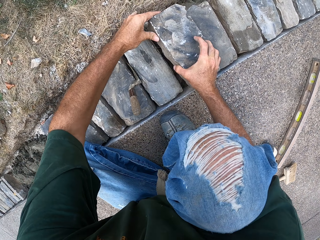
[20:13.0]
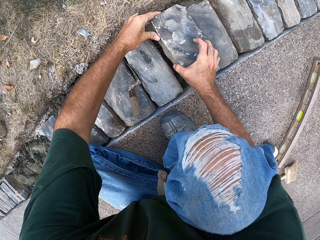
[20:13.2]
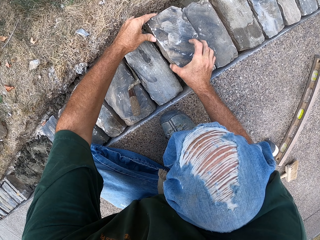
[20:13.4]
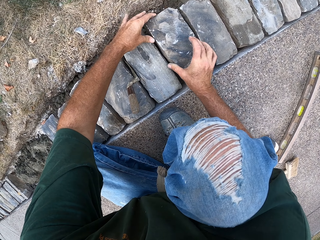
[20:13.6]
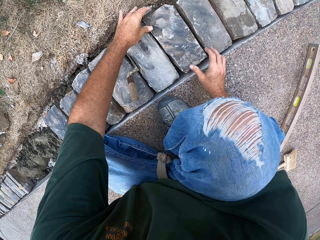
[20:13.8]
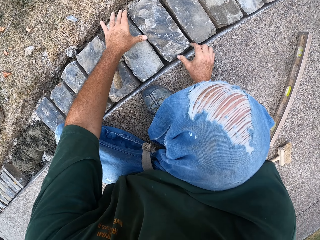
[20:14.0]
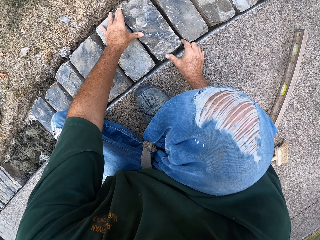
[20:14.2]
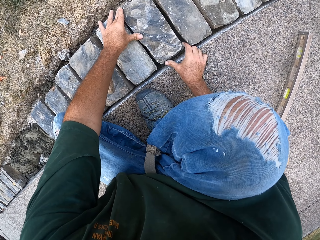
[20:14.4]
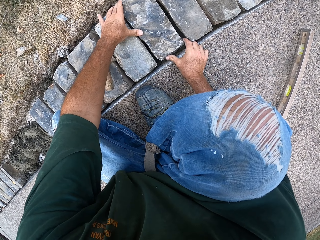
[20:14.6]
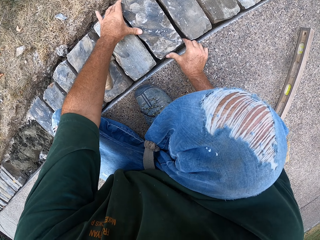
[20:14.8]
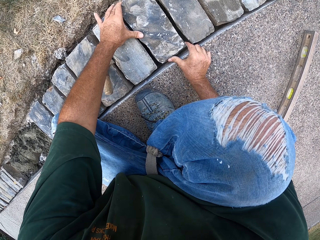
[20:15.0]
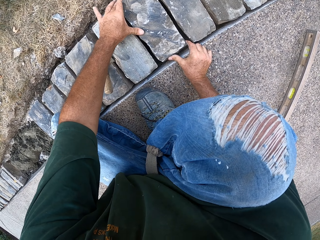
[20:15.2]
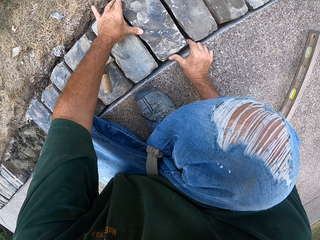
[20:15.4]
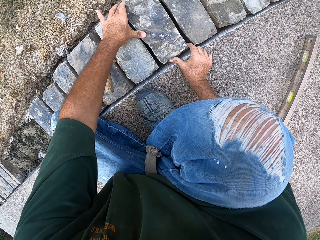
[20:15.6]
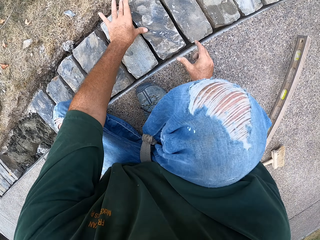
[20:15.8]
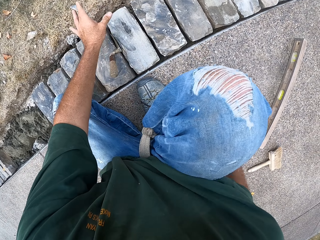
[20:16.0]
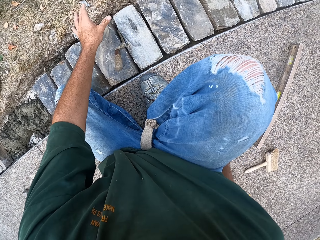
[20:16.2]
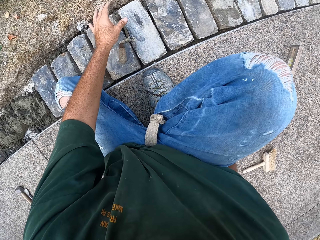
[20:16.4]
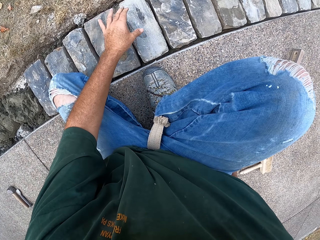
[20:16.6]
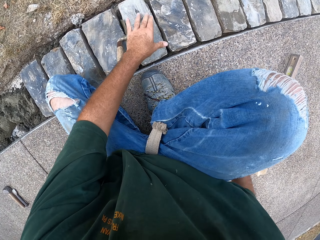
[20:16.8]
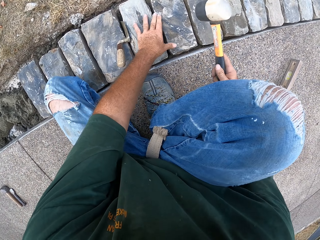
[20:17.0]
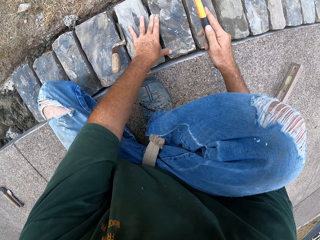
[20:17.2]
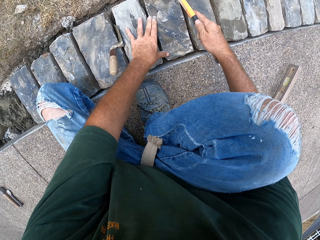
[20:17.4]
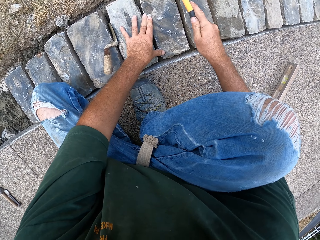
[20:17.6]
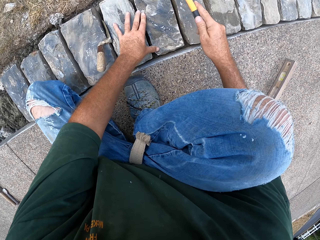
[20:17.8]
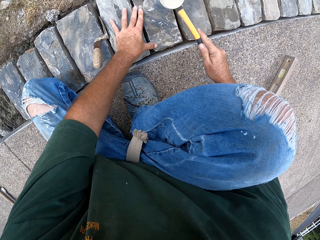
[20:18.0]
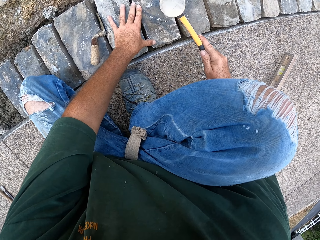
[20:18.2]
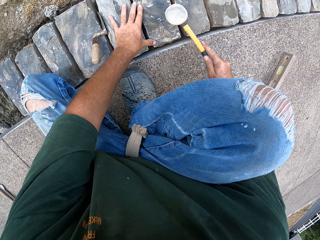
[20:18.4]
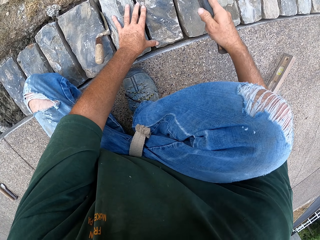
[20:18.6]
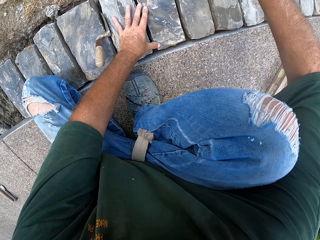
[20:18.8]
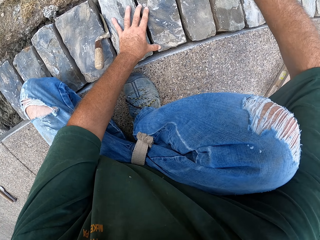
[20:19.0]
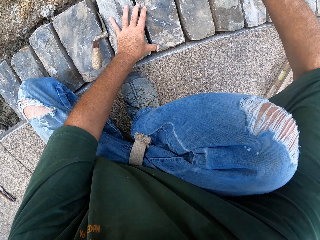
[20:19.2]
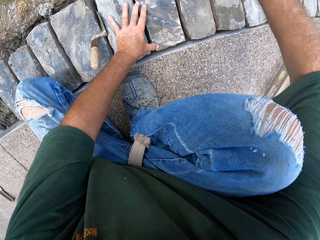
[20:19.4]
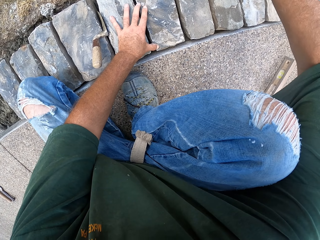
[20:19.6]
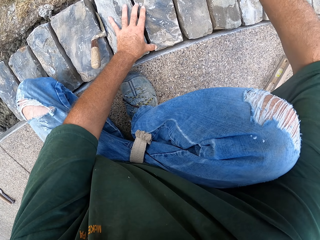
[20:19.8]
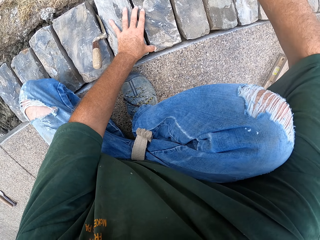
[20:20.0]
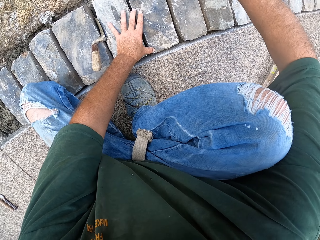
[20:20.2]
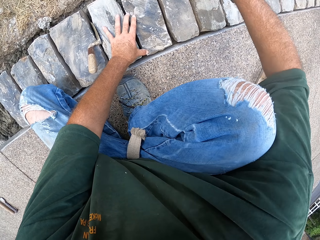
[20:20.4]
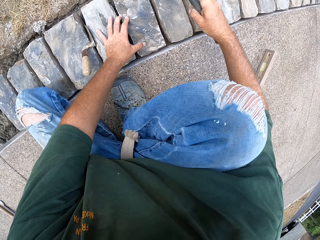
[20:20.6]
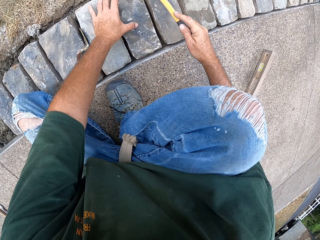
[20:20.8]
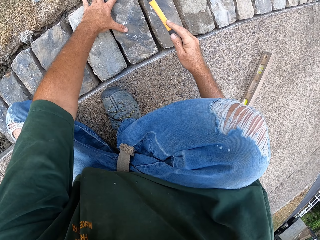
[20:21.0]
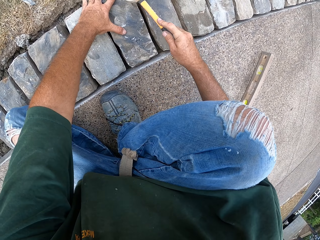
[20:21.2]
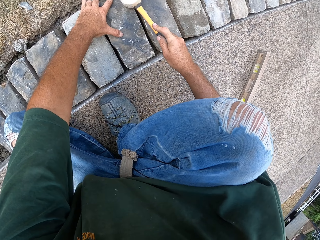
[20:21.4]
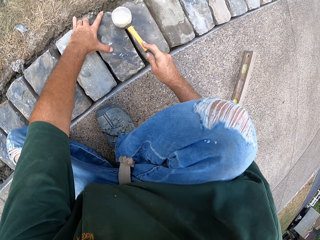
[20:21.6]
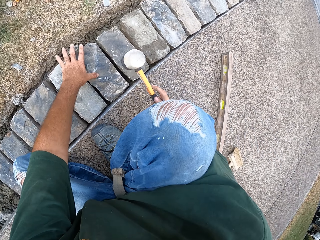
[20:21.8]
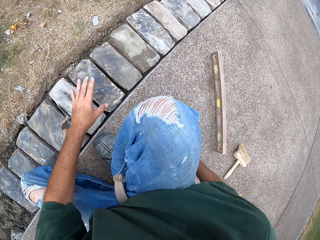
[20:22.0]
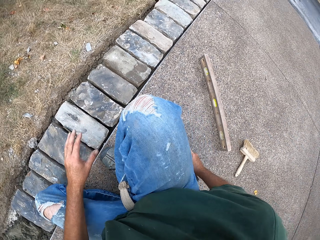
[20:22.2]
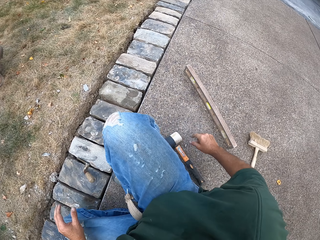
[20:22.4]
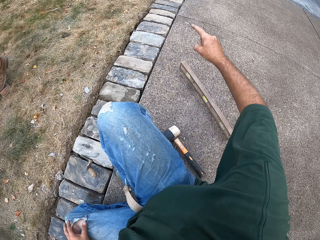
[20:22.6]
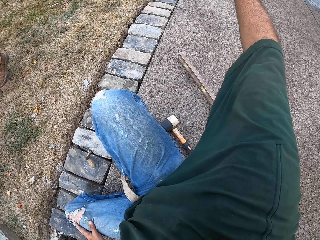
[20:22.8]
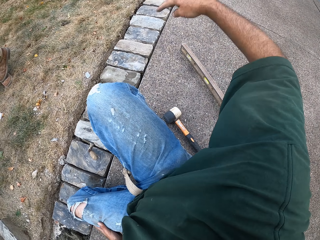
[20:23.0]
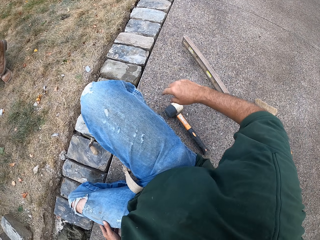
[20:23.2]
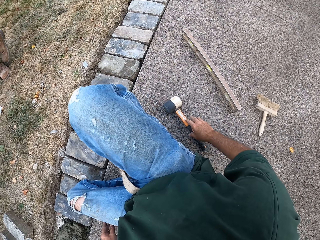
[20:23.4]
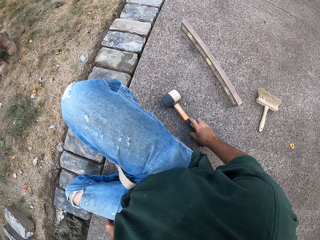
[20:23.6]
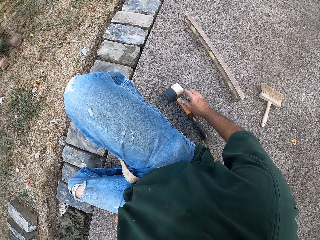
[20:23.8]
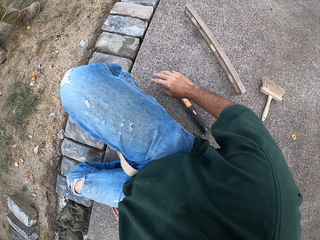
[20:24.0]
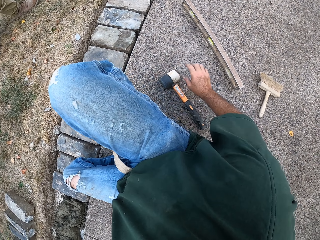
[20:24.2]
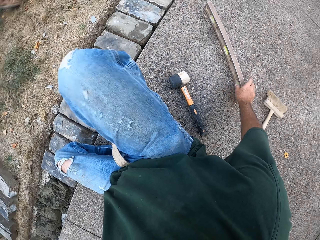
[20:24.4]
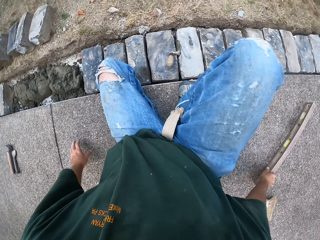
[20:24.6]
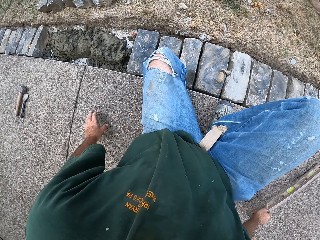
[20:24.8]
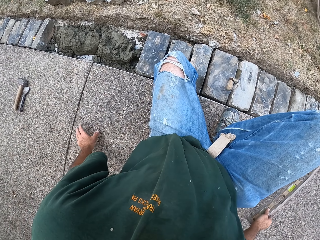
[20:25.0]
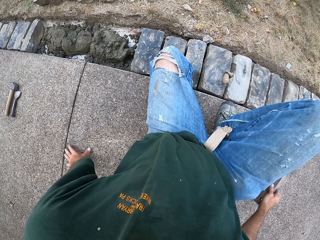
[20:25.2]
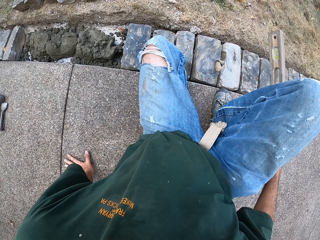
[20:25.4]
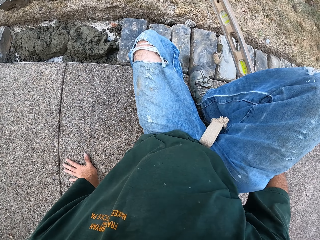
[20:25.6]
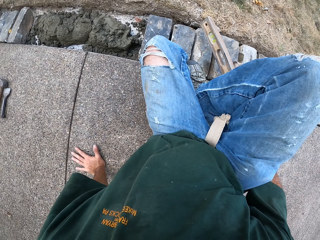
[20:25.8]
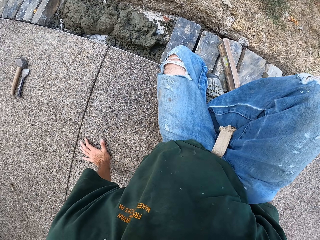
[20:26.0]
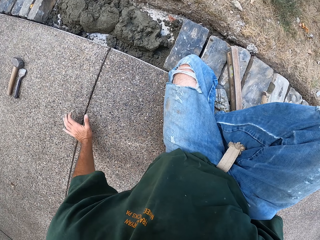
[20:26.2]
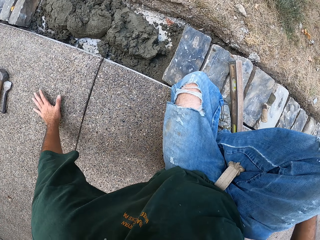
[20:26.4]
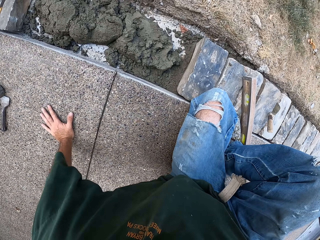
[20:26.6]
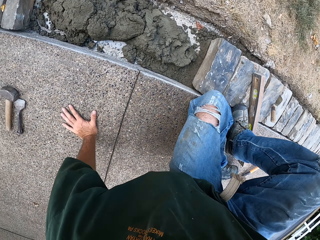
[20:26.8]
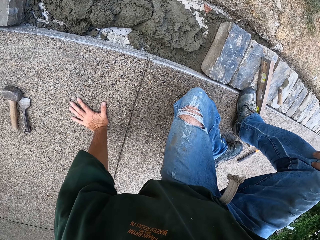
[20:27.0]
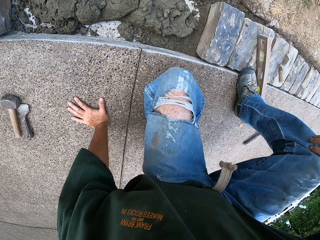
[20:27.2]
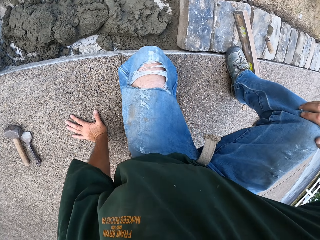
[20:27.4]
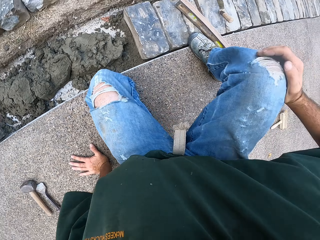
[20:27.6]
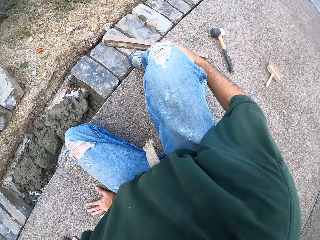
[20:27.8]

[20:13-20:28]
The camera wearer puts a stone in the furrow. They fix the brick. They adjust the stone. They hit the brick with a hammer or mallet. They put the mallet aside. They pick up a spirit level.

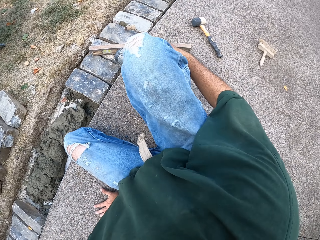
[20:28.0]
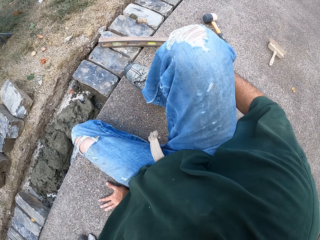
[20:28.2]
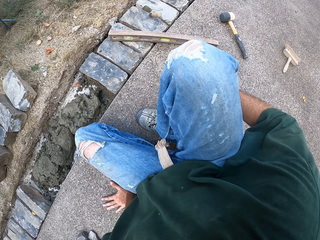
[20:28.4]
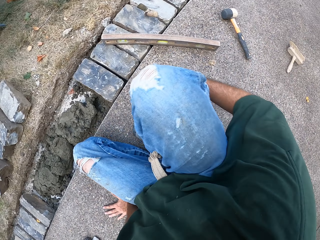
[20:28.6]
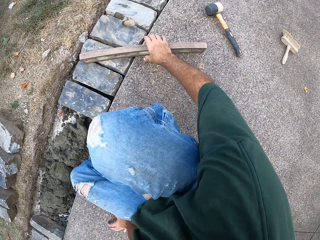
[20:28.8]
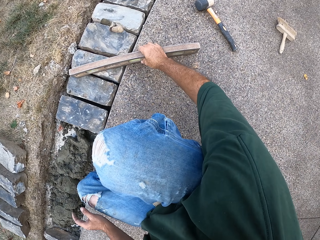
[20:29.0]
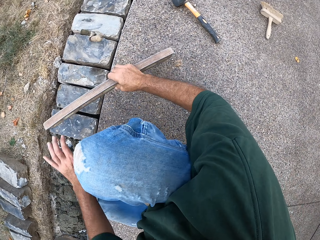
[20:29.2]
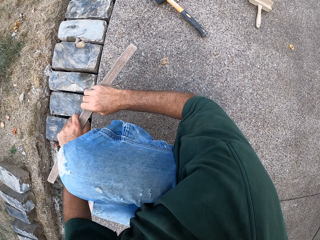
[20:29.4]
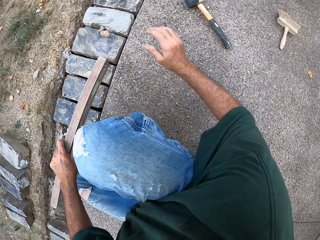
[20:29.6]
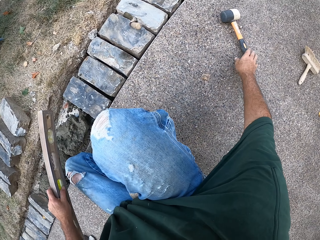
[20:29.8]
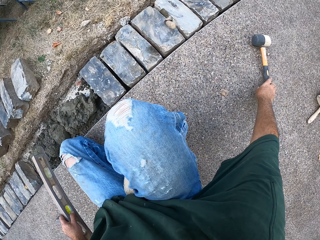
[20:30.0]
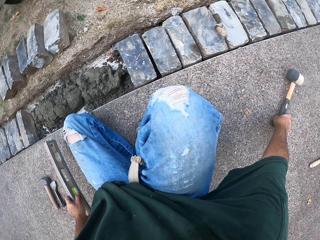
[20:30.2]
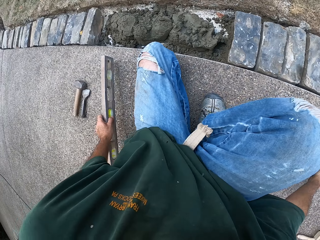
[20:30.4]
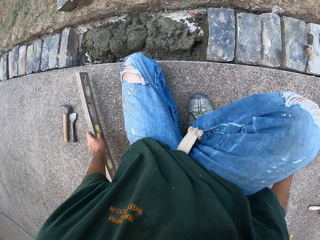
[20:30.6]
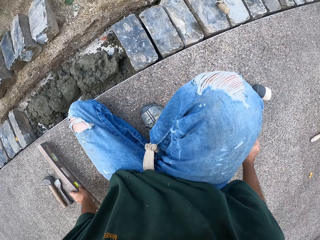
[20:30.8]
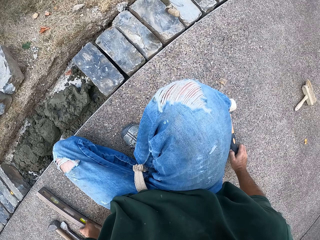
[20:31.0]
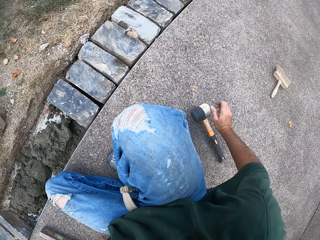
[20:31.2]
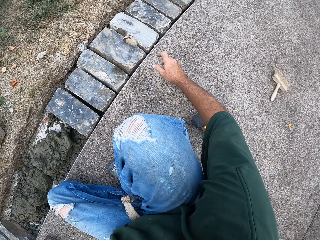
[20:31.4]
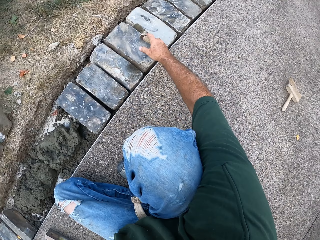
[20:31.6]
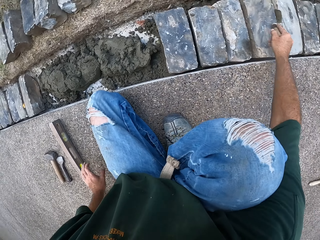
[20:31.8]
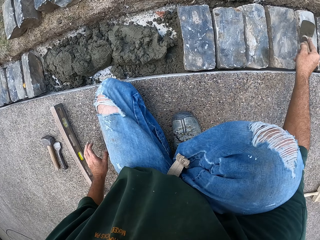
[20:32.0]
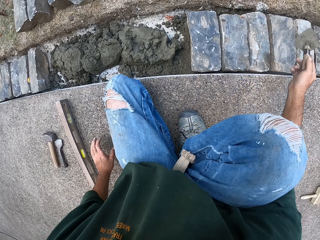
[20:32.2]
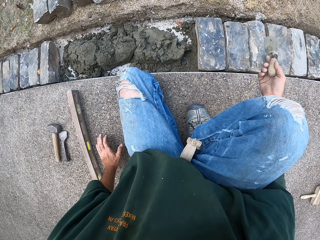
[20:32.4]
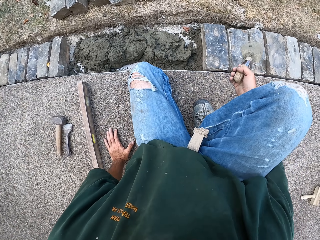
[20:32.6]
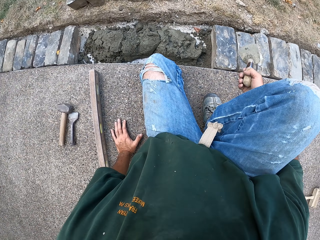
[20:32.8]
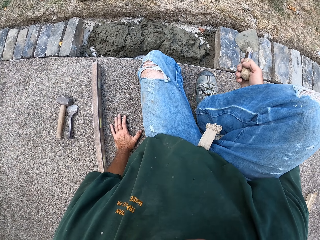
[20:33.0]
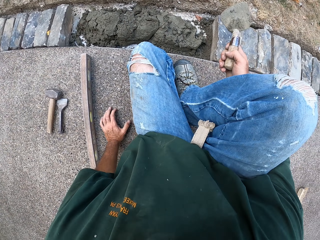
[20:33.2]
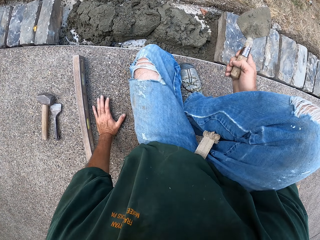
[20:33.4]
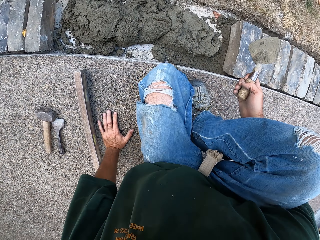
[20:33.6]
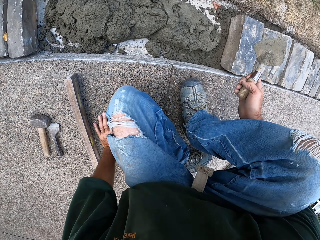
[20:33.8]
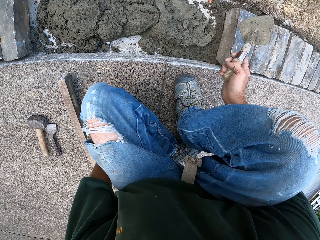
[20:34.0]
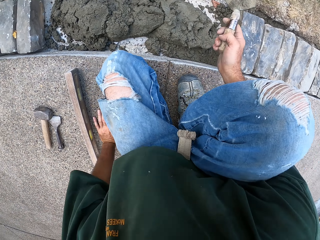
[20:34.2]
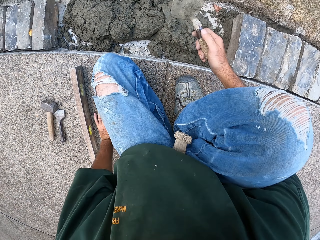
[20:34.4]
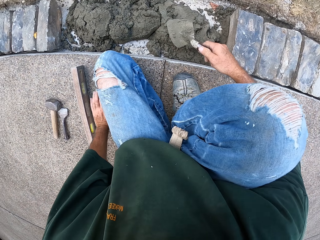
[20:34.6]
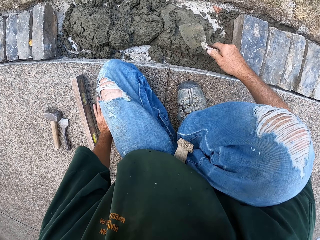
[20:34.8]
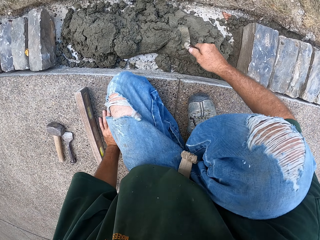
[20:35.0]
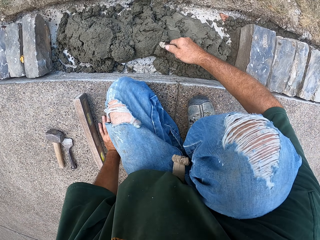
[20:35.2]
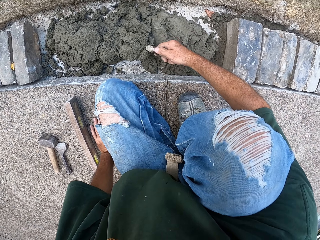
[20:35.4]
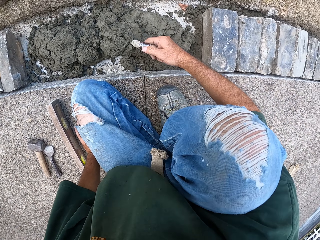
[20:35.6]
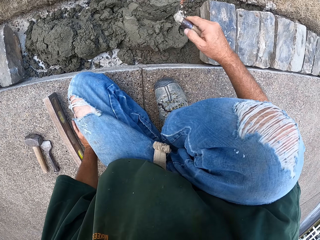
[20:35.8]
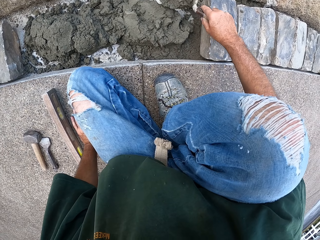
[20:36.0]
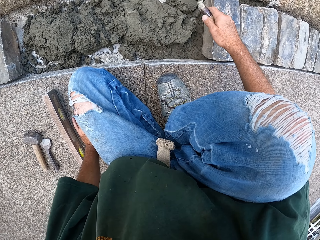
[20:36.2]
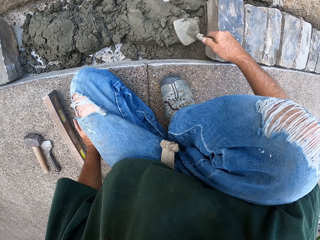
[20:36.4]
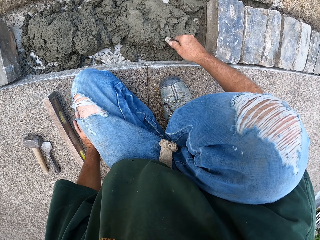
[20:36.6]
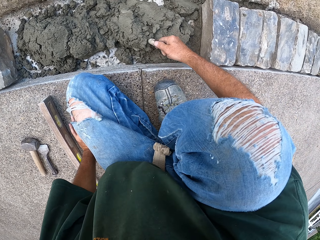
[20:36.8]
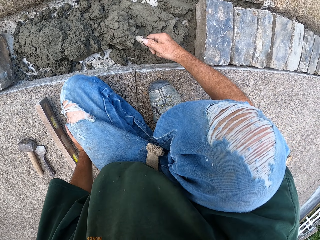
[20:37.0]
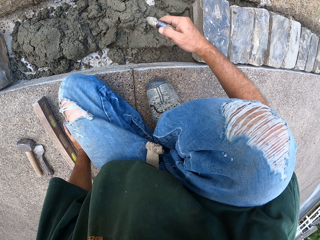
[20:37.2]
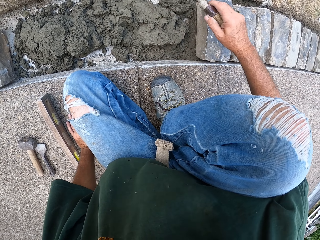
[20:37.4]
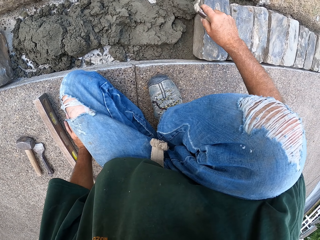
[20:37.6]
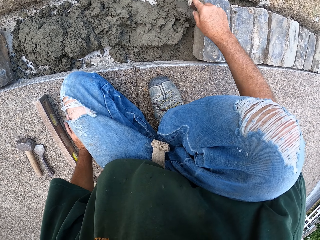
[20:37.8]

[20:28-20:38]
The camera wearer takes a level balance. They drop the spirit level. They take a mallet. They pick up a masonry trowel. They level the concrete. They spread mortar with the trowel.
